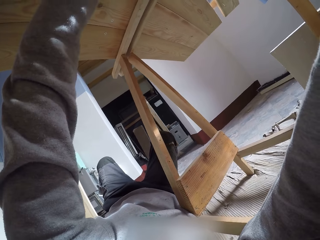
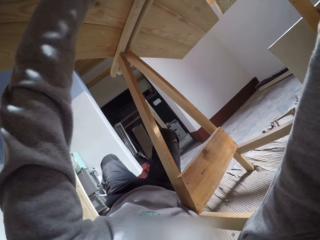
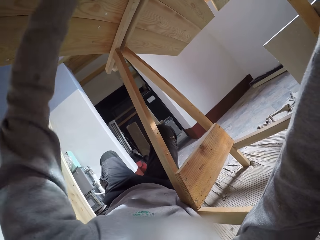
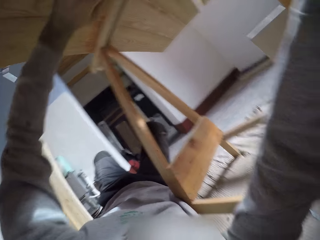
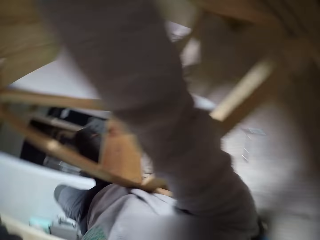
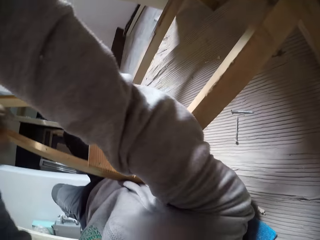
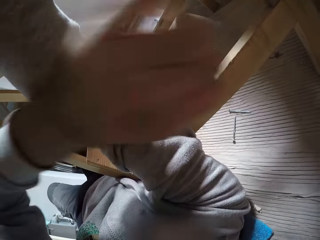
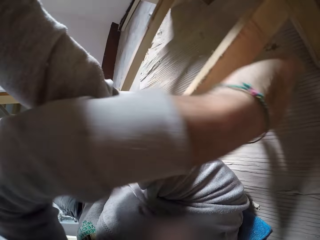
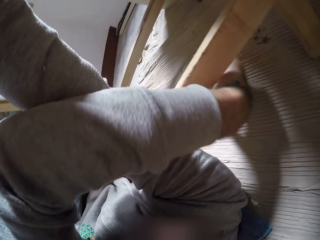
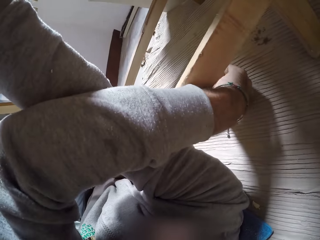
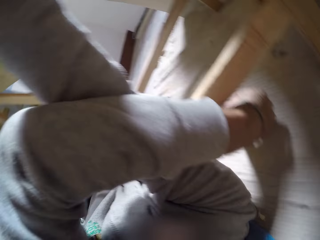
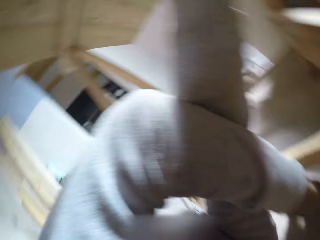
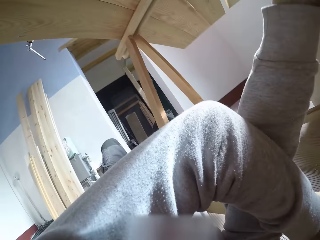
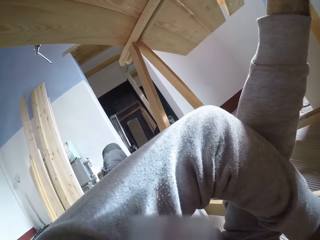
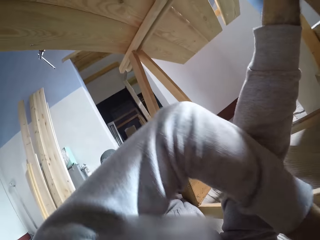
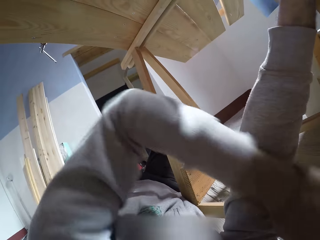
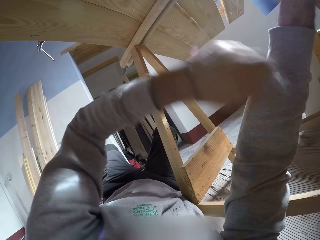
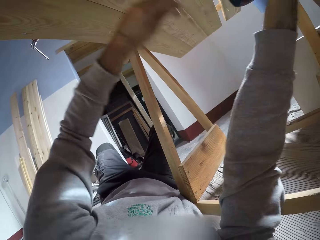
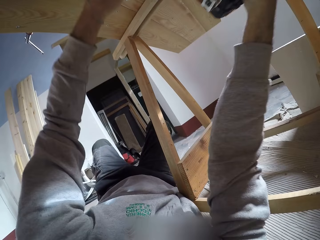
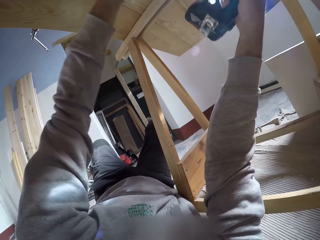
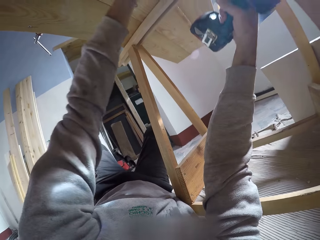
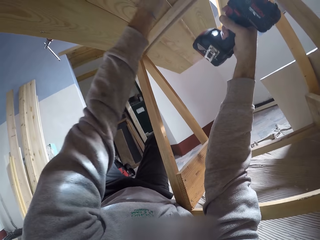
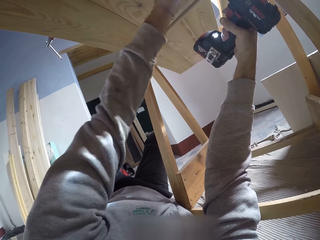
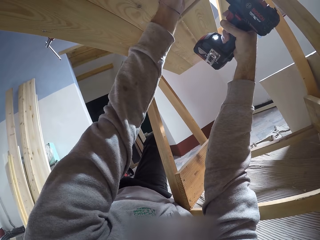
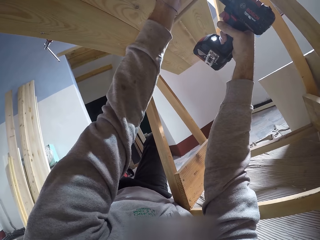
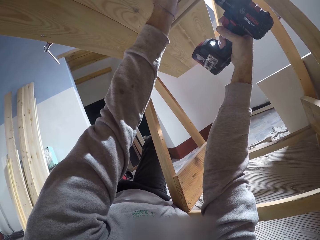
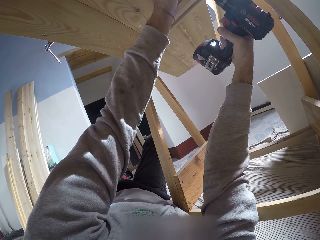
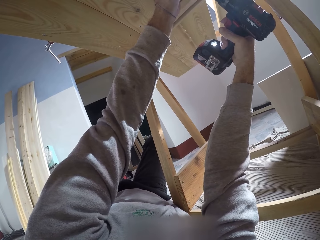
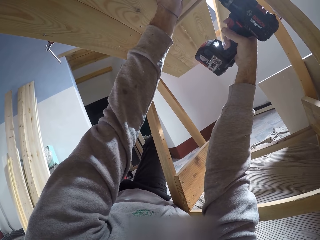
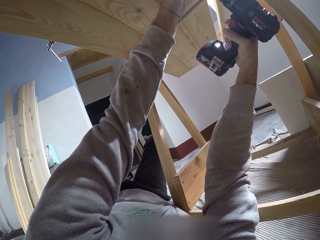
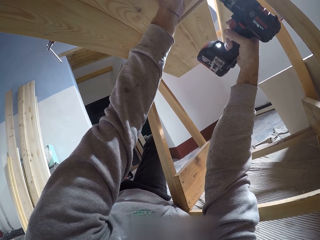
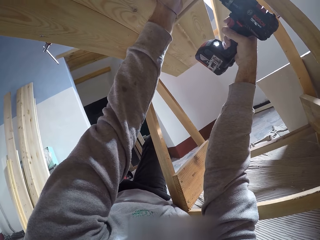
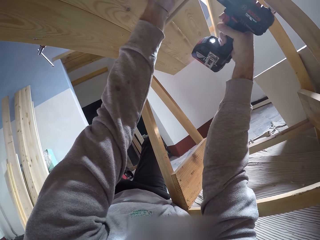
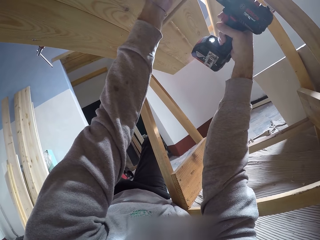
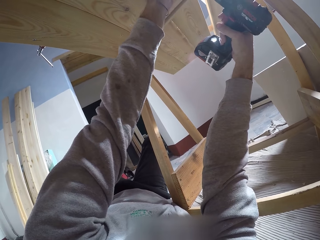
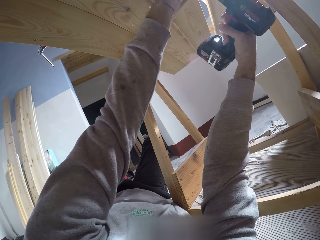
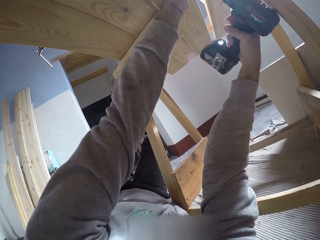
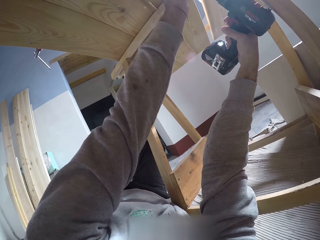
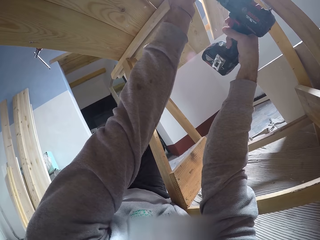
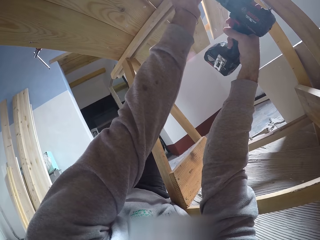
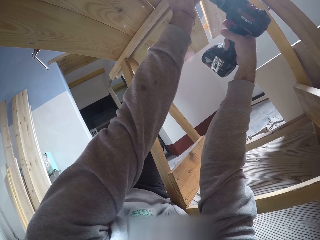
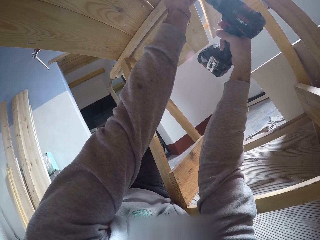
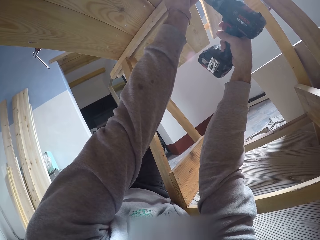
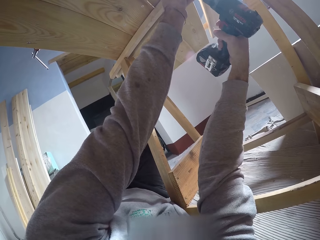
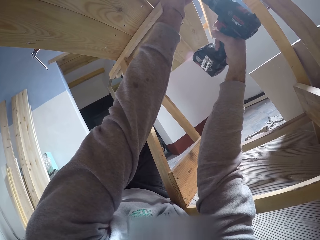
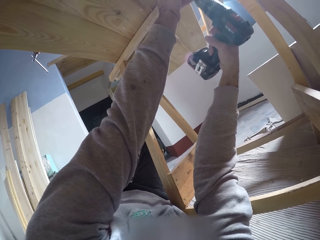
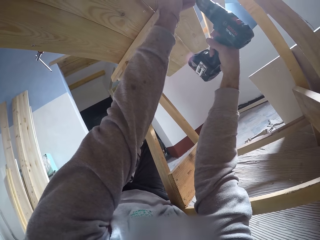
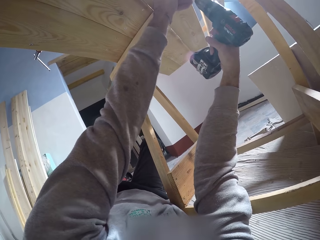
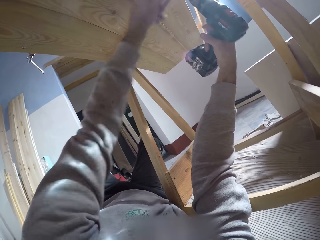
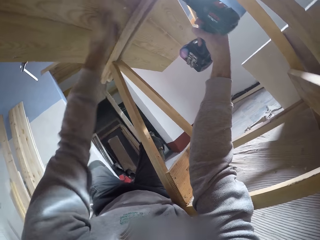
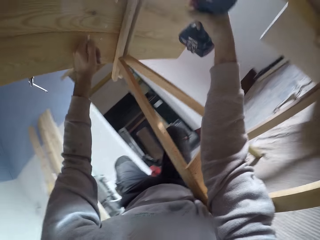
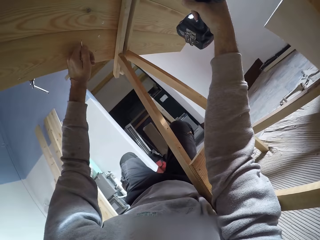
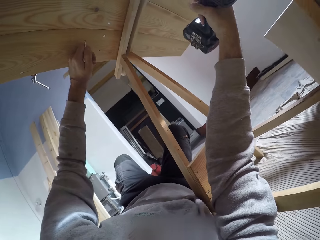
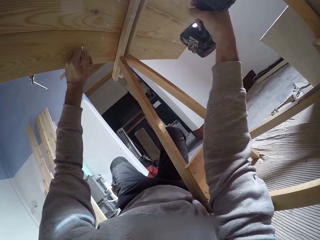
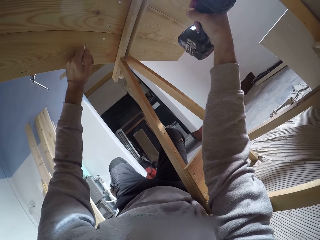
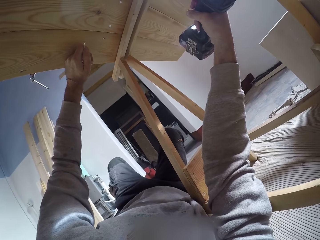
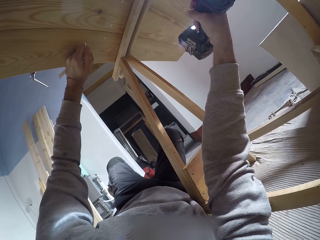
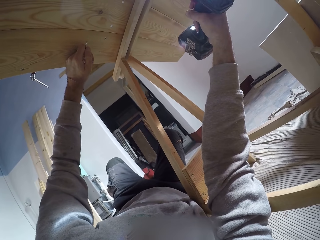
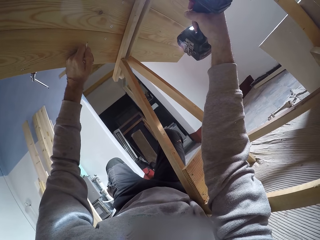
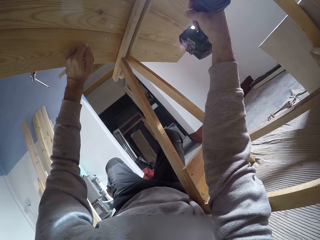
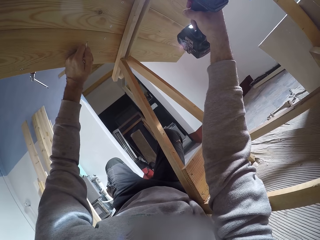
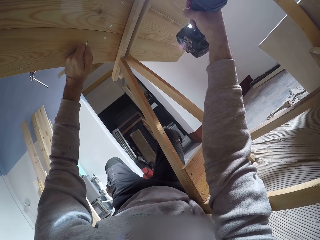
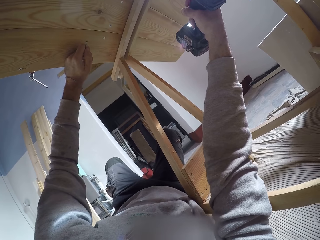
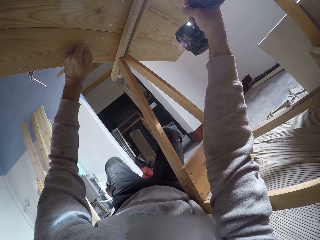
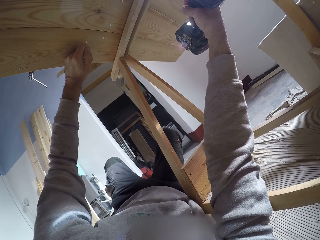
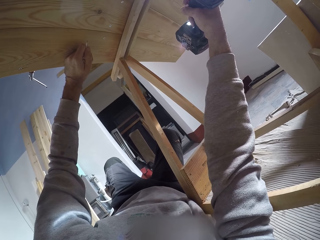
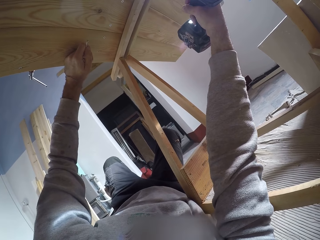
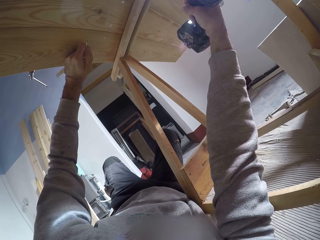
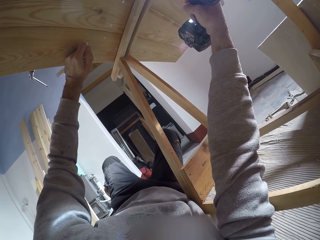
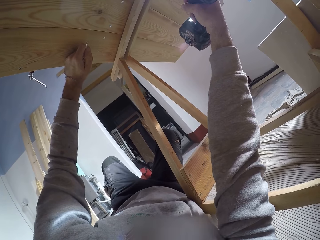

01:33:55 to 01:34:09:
The camera wearer picks up a drill bit on the ground with his left hand. He drills a hole with the drill. He puts the drill bit on the drilling machine with his left hand. He drills a hole under the wood piece with the drilling machine in his right hand.

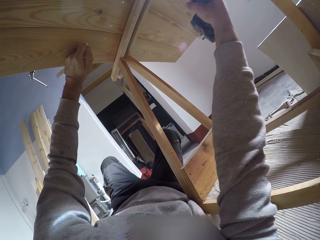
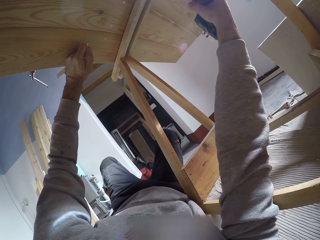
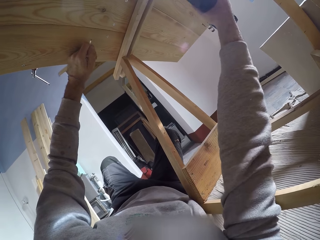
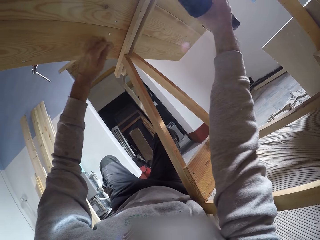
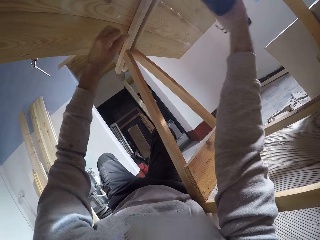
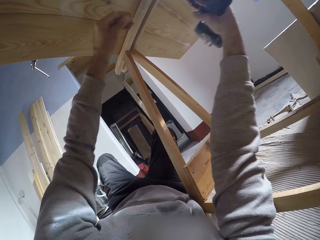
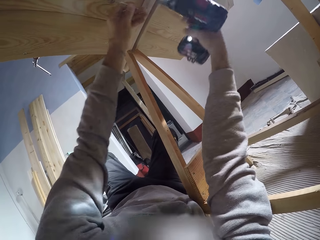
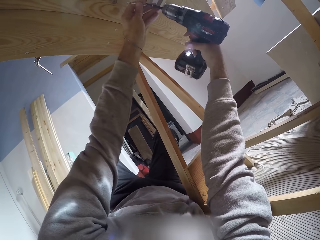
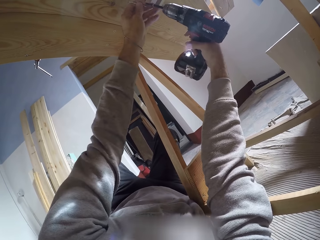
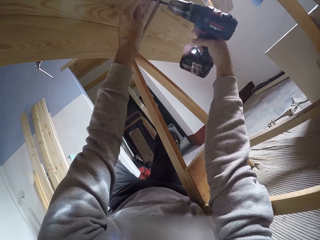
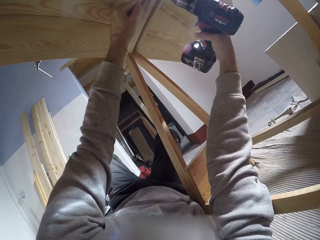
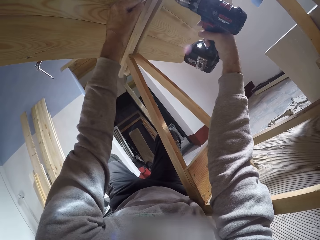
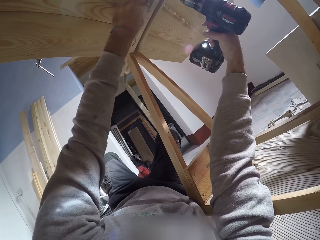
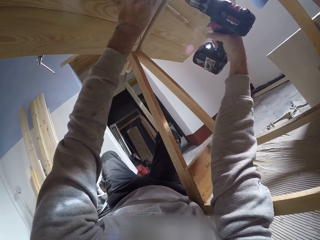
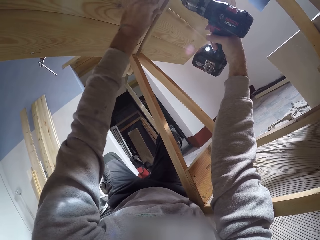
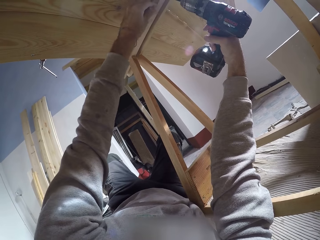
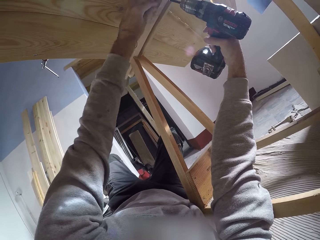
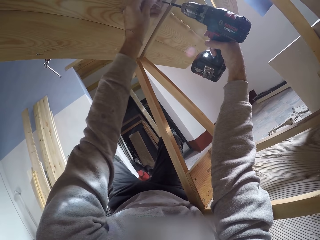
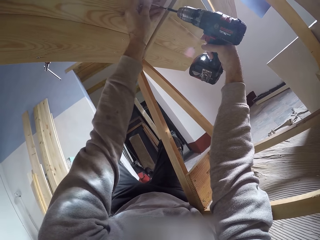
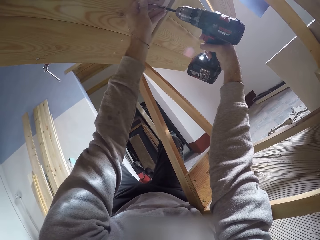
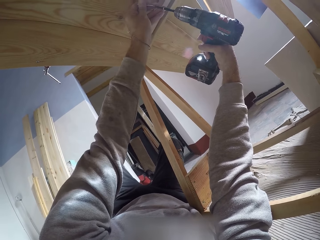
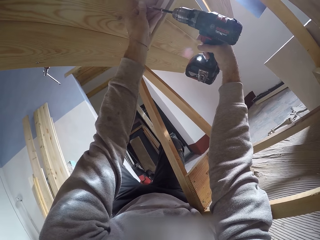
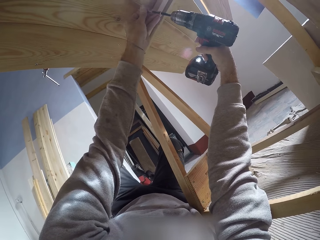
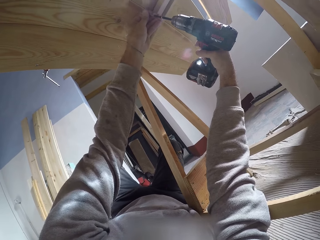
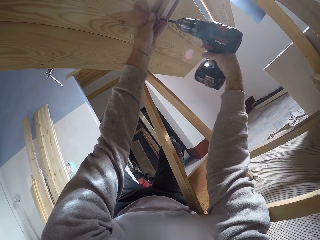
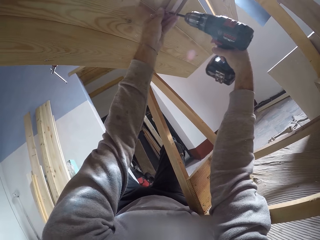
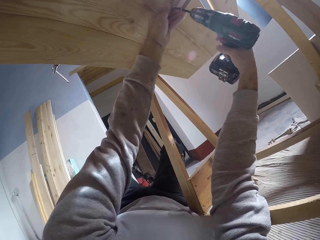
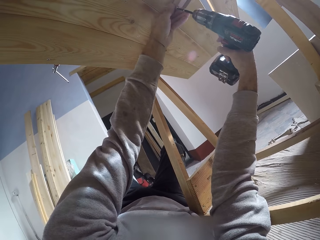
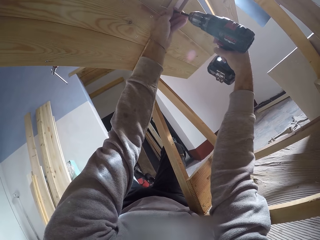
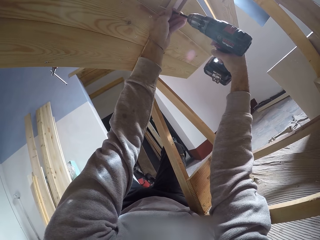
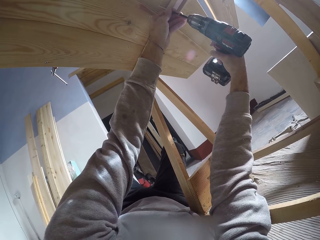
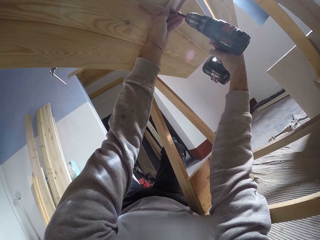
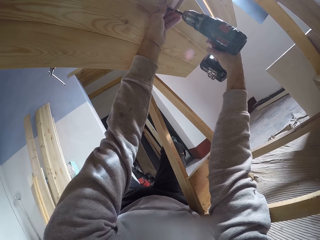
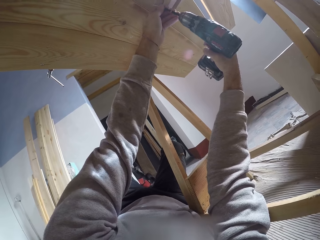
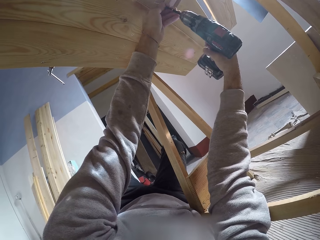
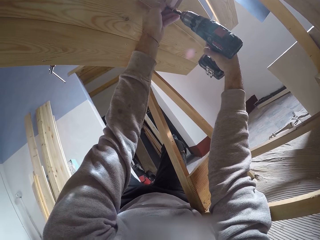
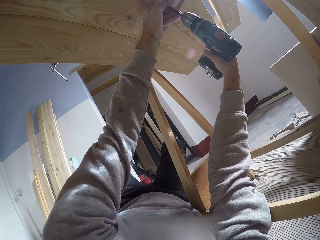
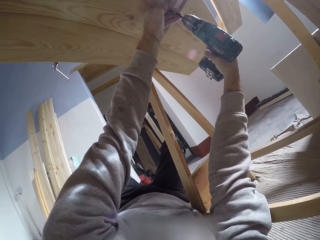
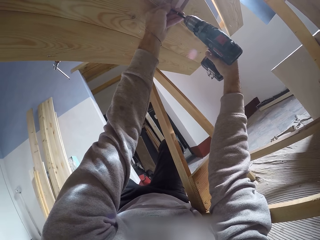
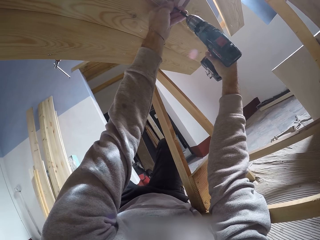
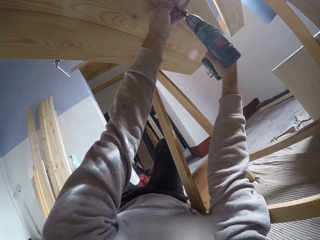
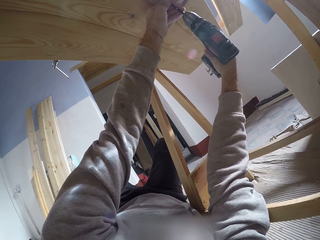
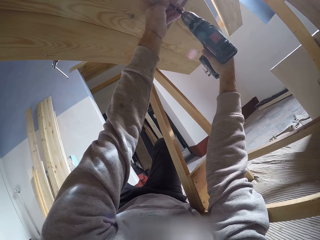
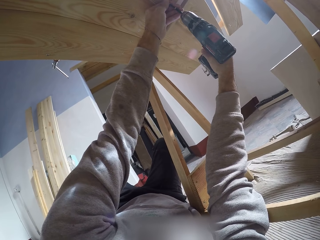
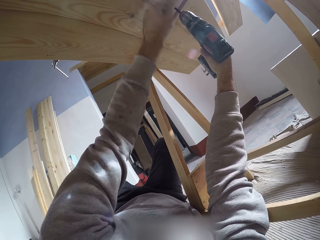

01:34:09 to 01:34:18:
The camera wearer puts the drill bit on the drilling machine with his left hand. He drills the wood with the drill.
